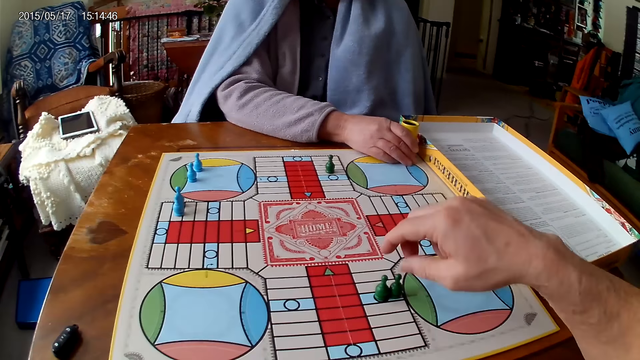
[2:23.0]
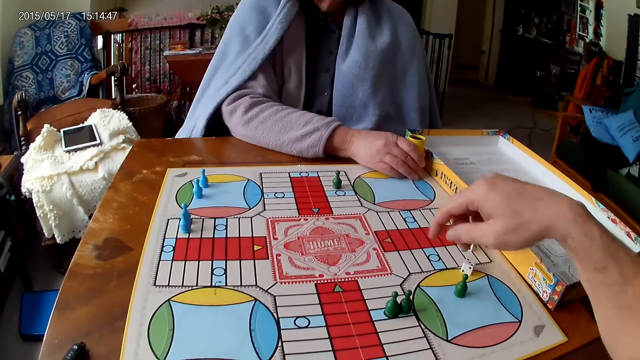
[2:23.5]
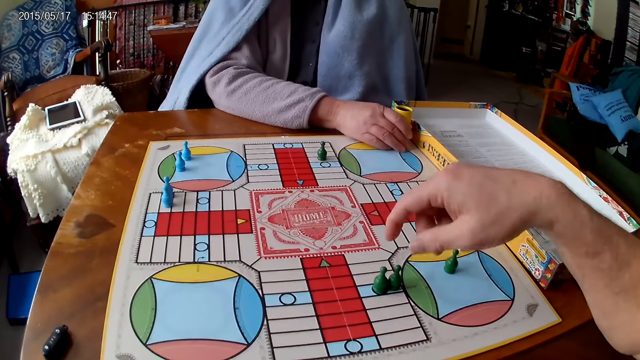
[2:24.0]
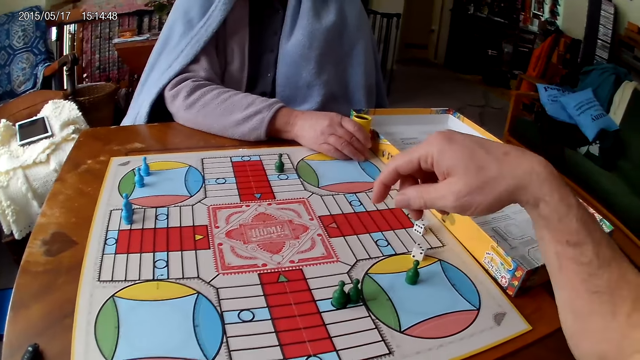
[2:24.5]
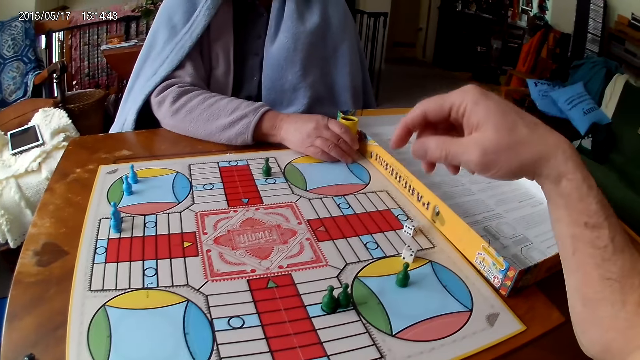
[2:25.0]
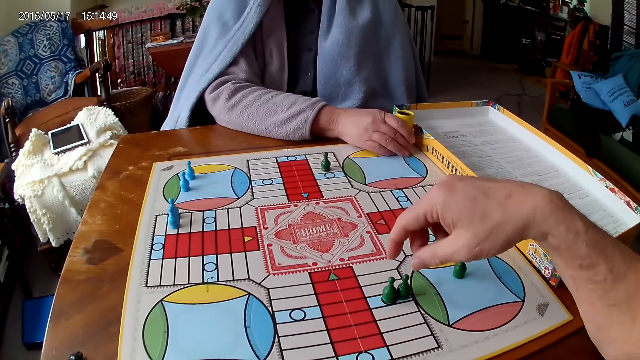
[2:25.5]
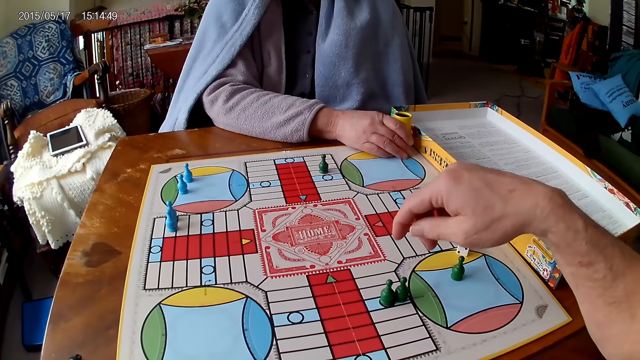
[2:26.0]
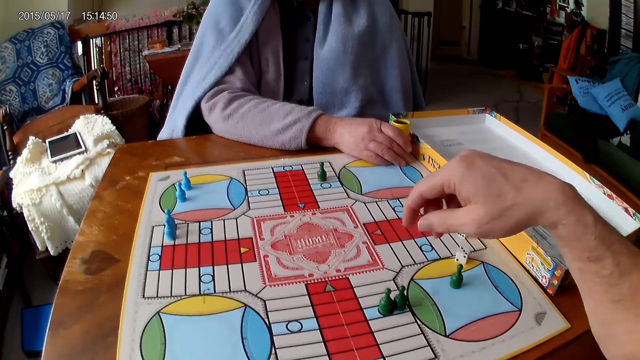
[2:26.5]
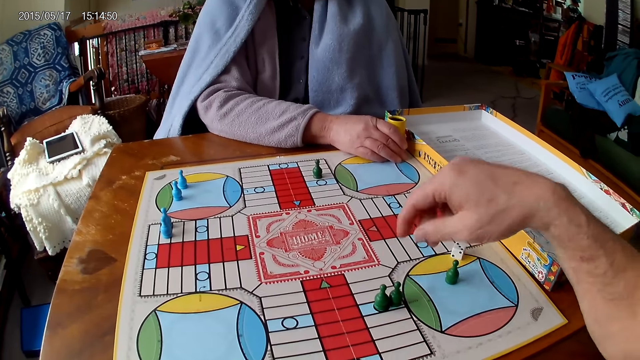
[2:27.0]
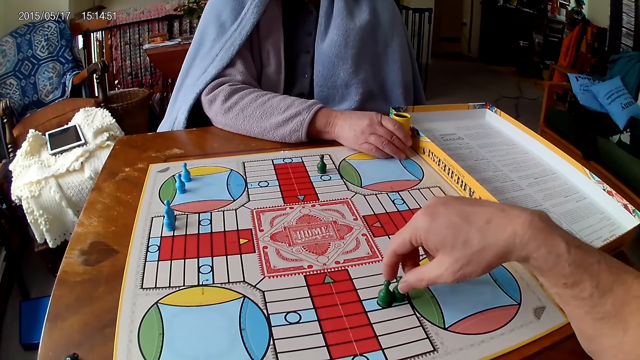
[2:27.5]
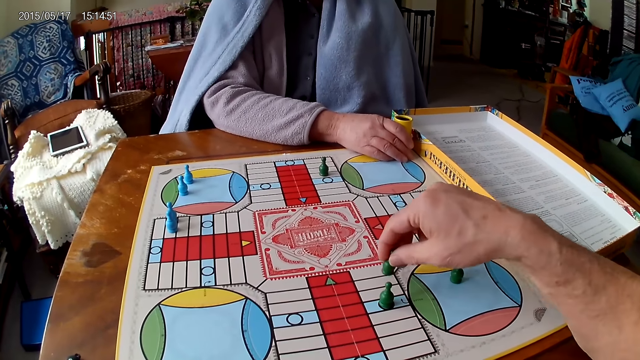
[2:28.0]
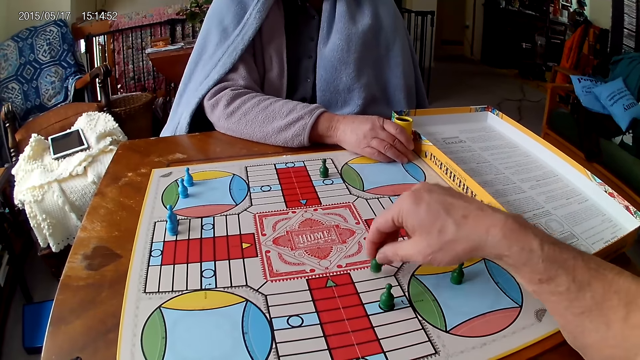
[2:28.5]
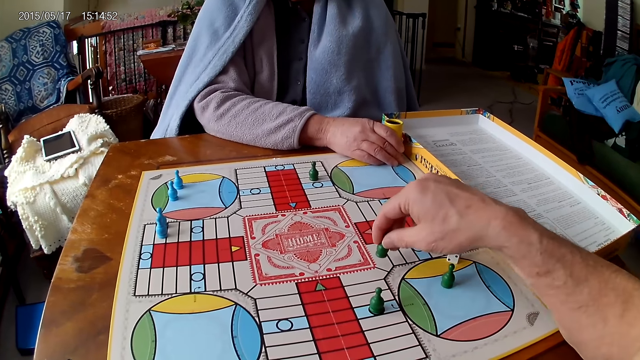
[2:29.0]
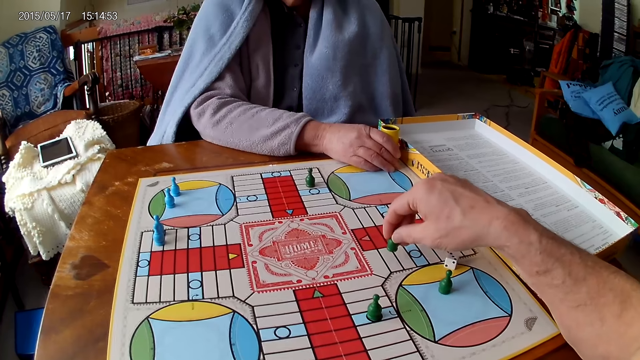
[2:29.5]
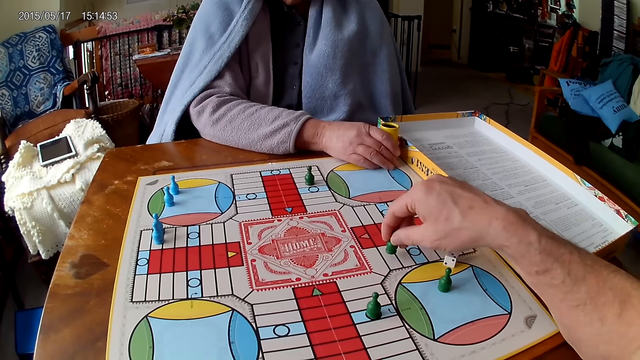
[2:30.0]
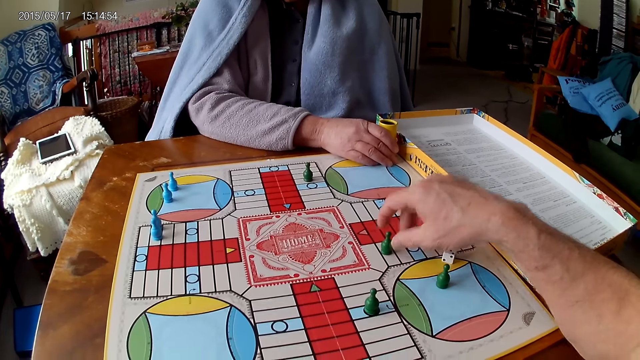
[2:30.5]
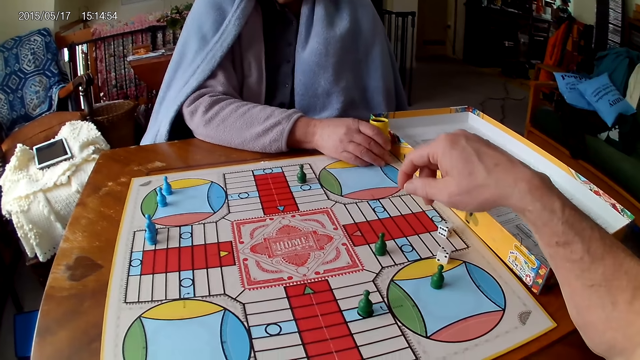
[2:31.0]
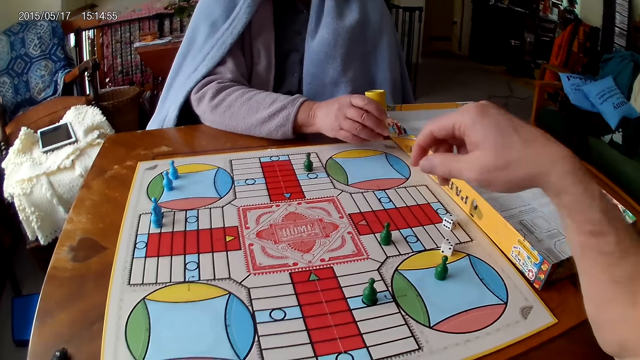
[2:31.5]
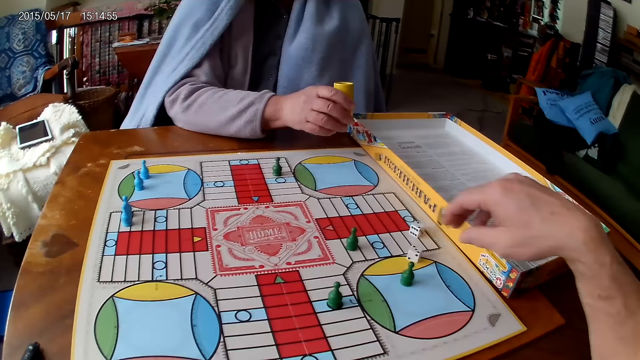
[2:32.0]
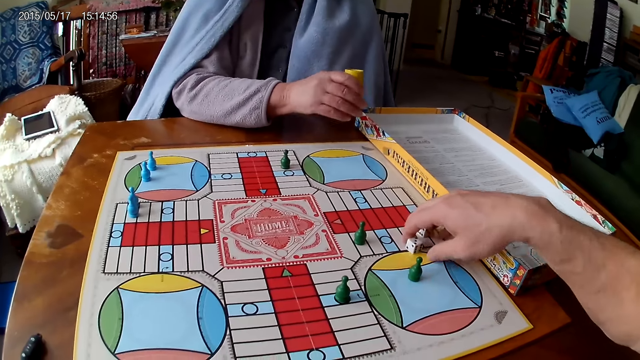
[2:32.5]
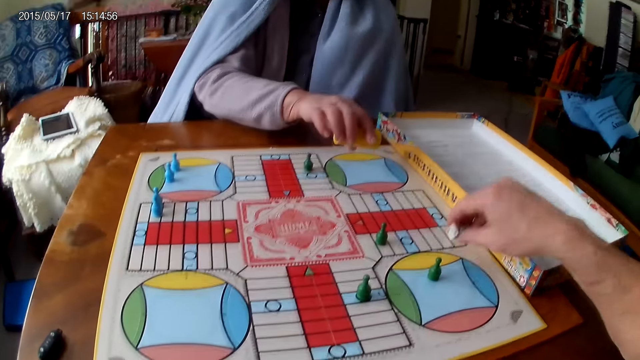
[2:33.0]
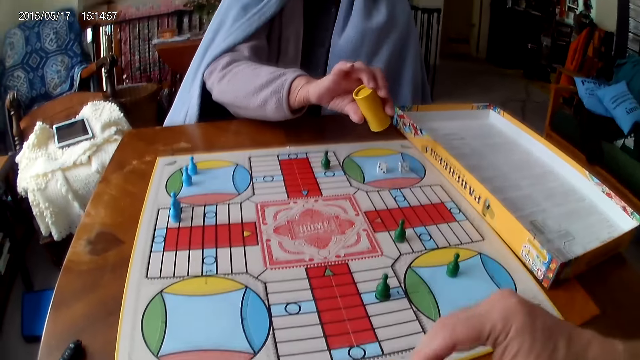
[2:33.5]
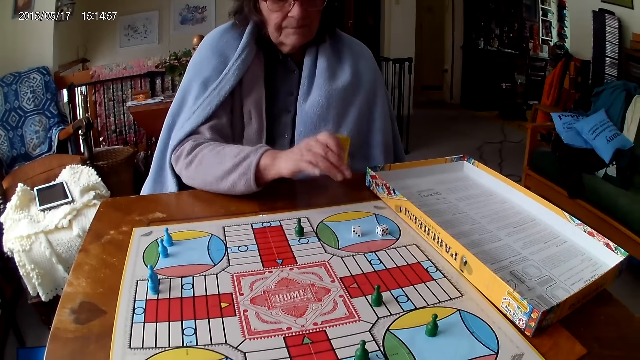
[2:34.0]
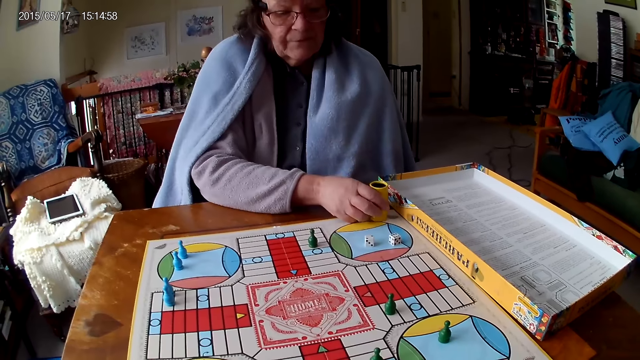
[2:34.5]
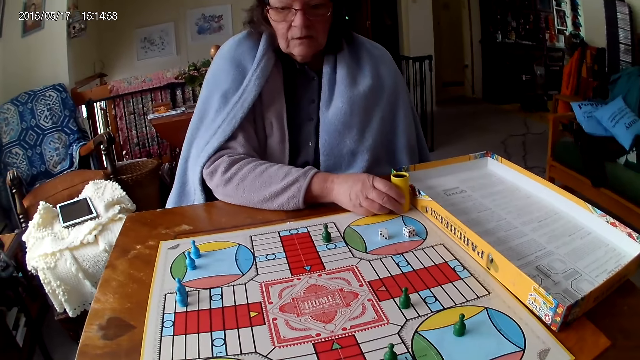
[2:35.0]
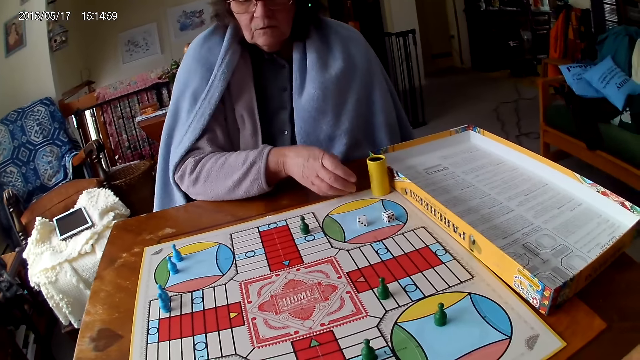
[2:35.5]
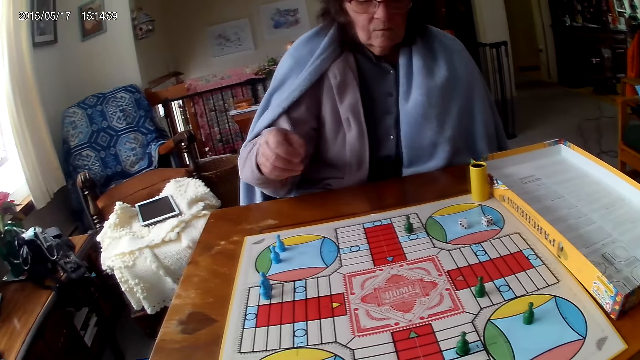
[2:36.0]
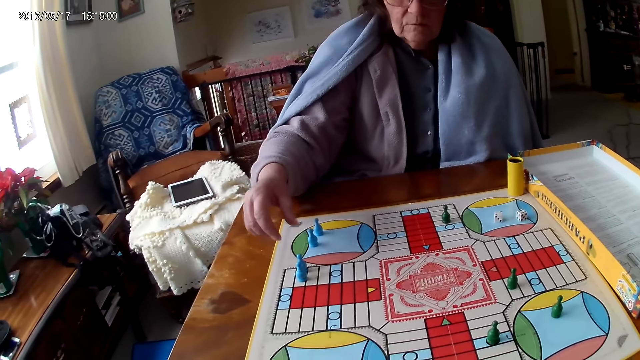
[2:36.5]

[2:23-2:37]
The camera wearer moves a token on the Ludo board with his right hand. The woman shakes the dice container. The camera wearer packs the dice from the board with his right hand. The woman rolls the dice and pours the dice onto the board. The camera wearer pours the dice into the dice container. The woman drops the dice container on the table.

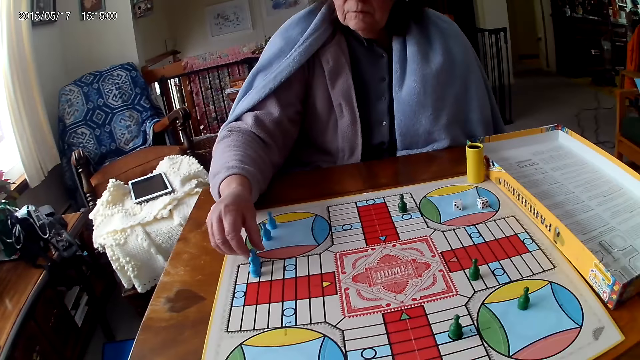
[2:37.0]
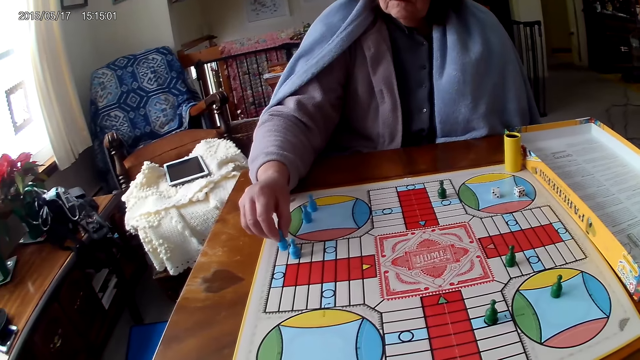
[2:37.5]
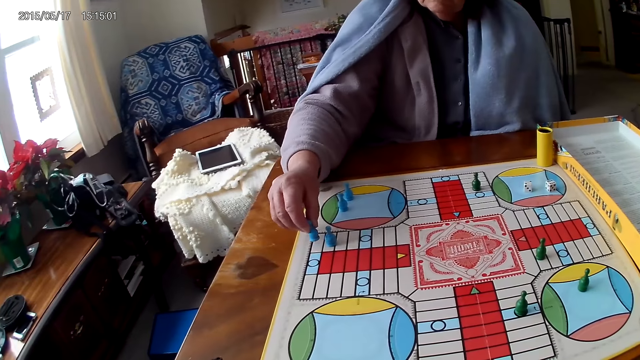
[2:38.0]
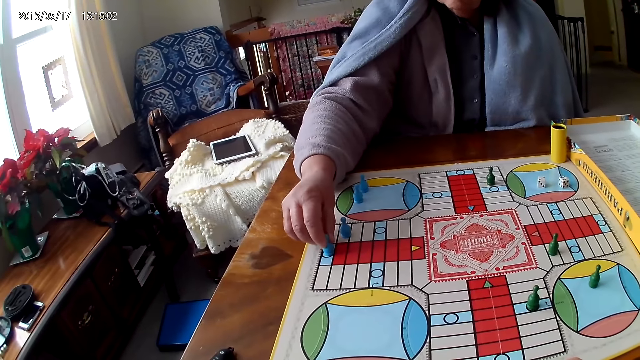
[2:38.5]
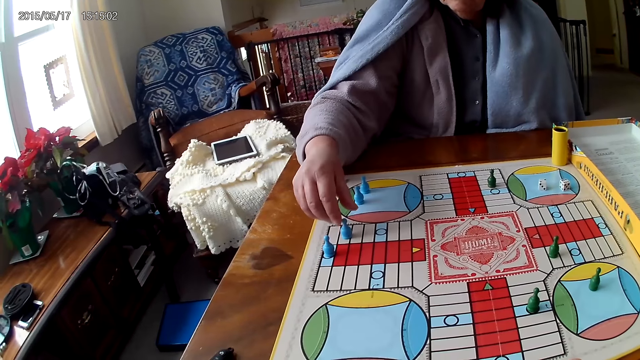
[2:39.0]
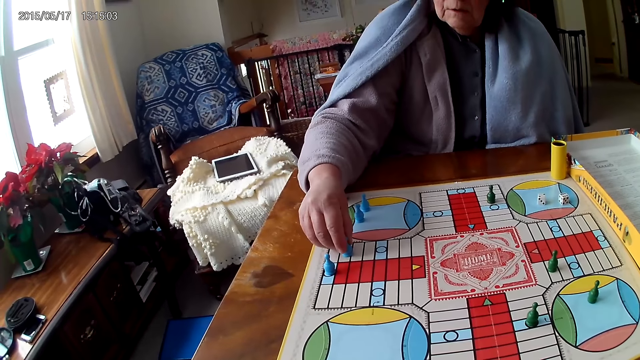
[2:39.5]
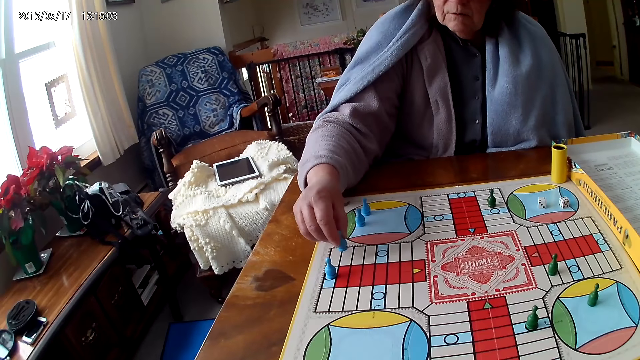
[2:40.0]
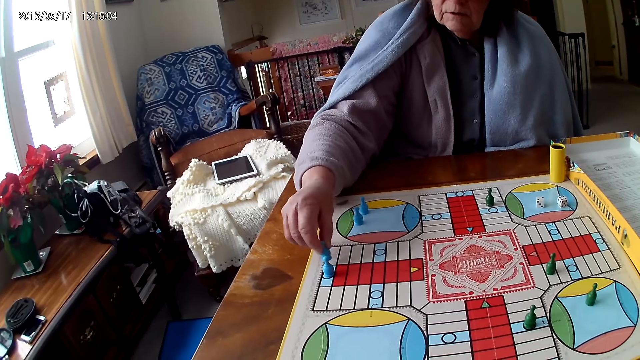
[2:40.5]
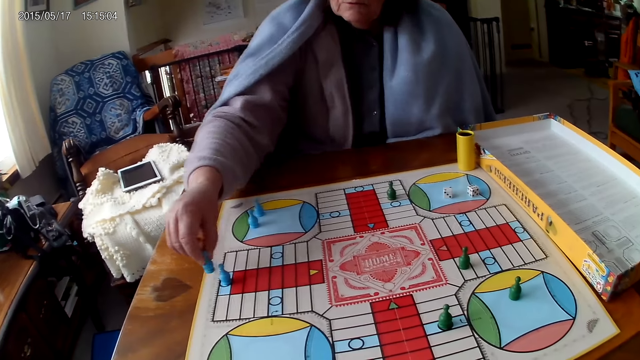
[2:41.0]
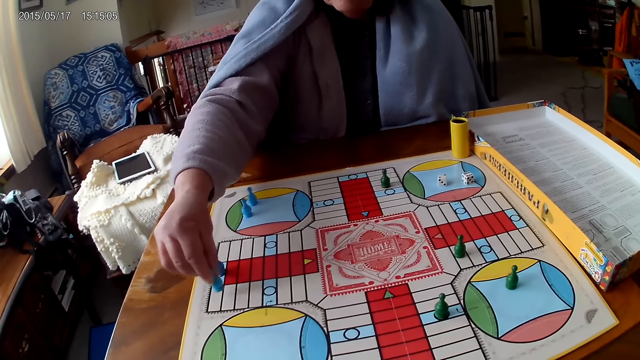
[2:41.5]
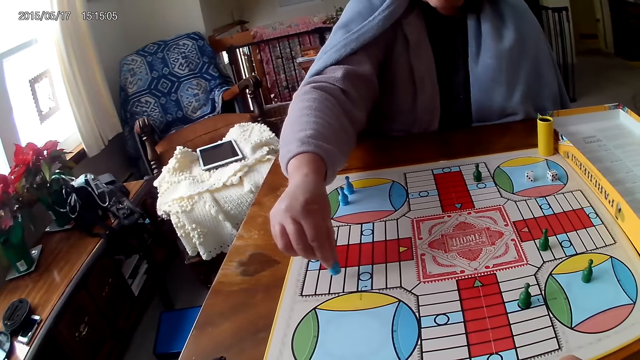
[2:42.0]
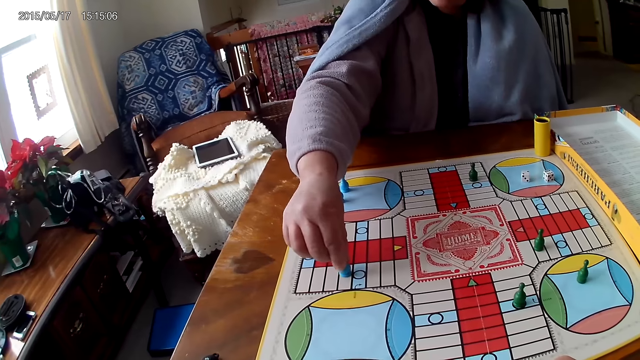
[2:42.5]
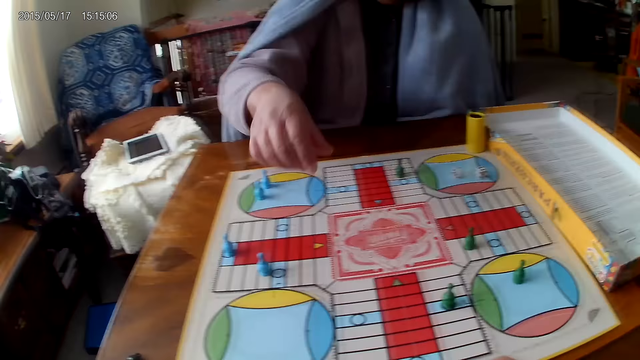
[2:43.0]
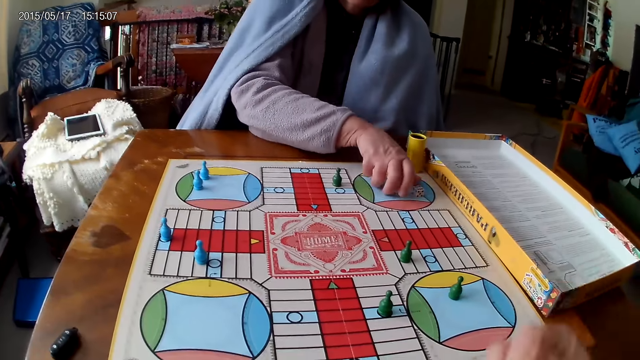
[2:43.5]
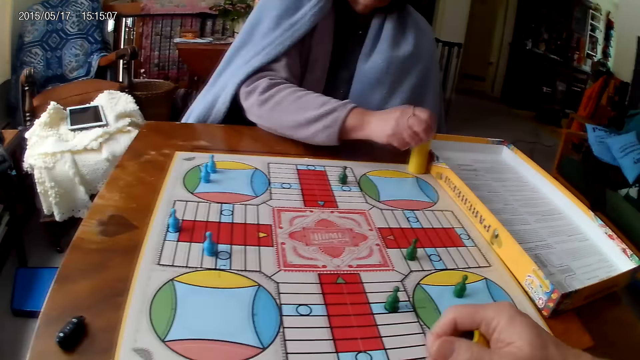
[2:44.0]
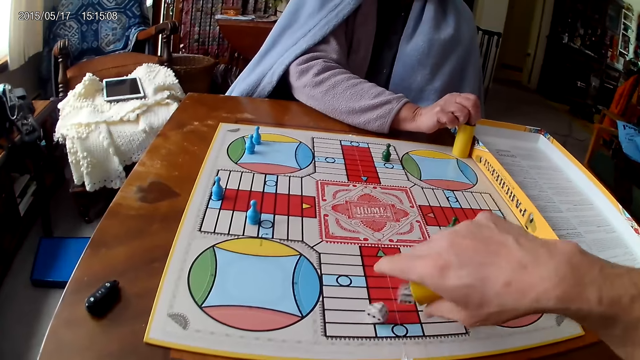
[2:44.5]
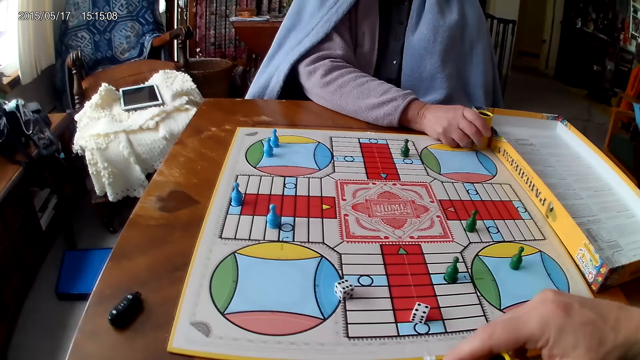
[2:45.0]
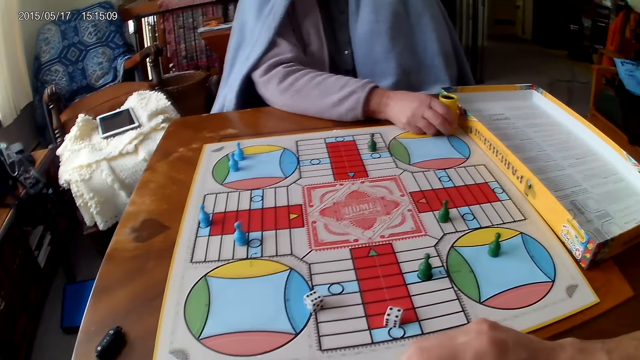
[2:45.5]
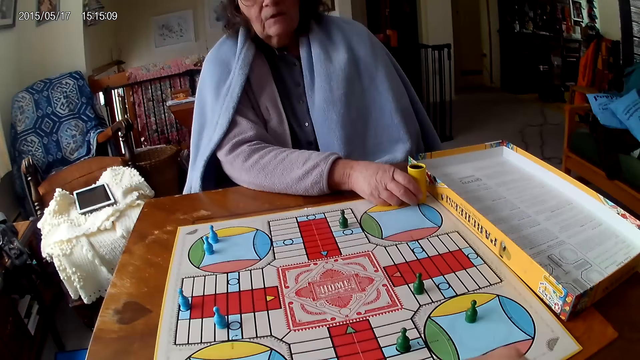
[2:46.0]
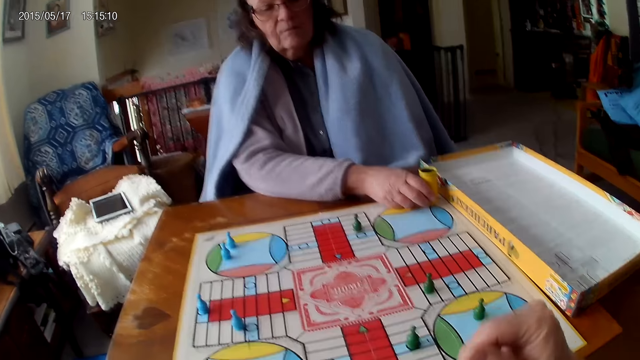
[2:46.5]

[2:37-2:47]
The woman moves tokens on the Ludo board with her right hand. The camera wearer rolls the dice. They shake the dice container. The woman packs the dice from the board with her right hand and pours the dice into the dice container. The camera wearer pours the dice onto the board.
